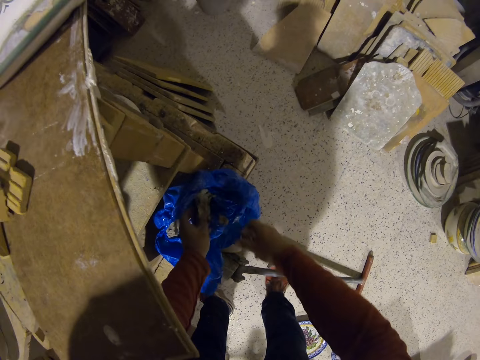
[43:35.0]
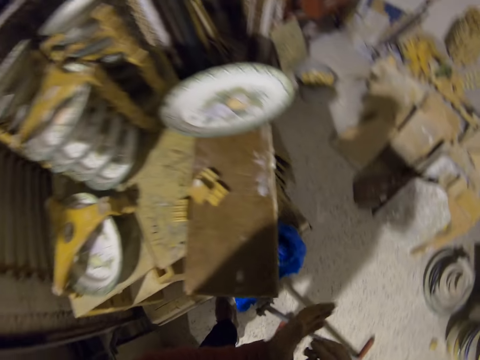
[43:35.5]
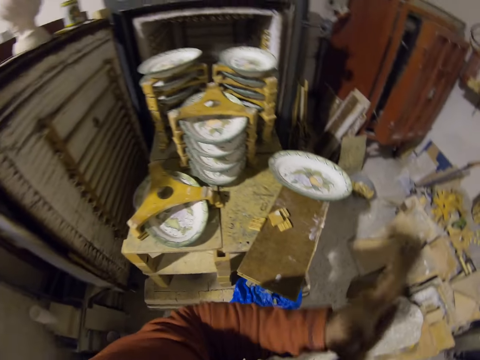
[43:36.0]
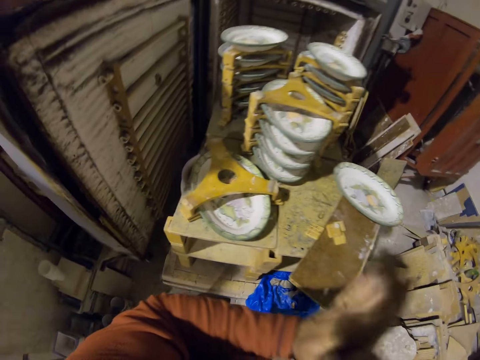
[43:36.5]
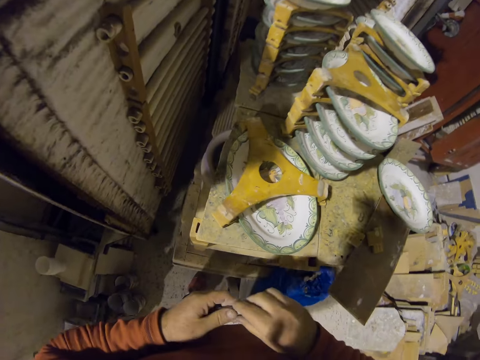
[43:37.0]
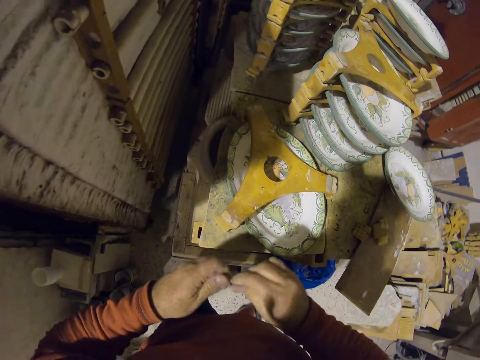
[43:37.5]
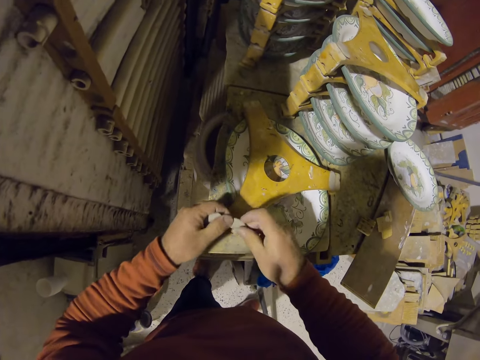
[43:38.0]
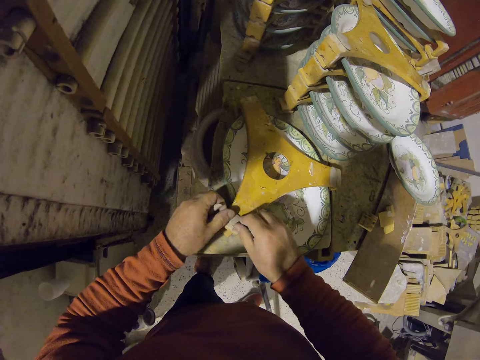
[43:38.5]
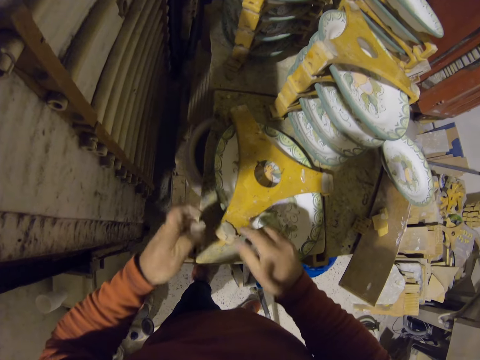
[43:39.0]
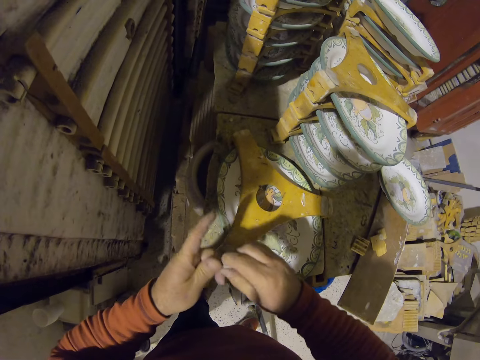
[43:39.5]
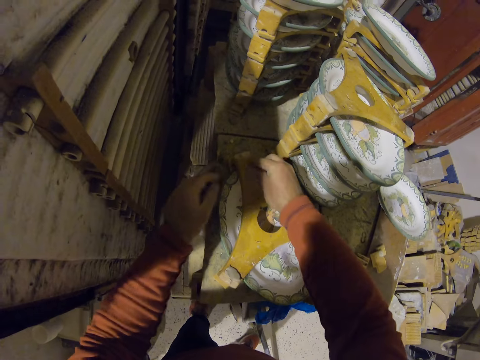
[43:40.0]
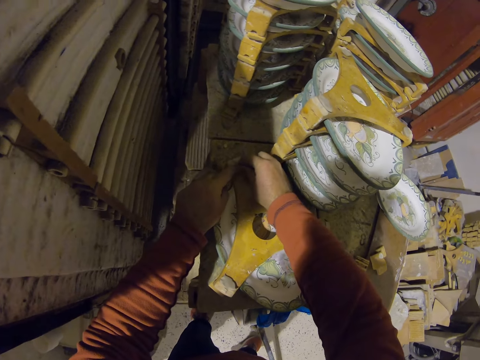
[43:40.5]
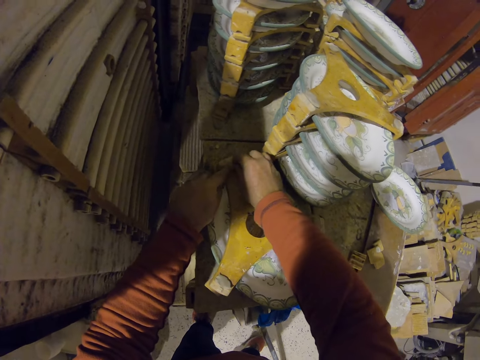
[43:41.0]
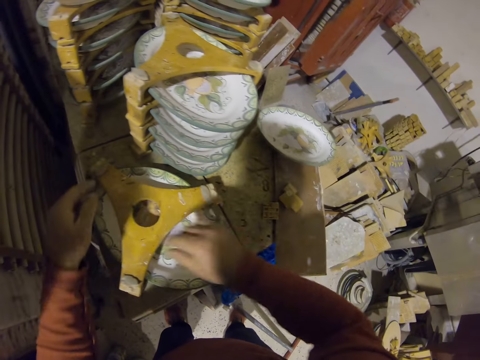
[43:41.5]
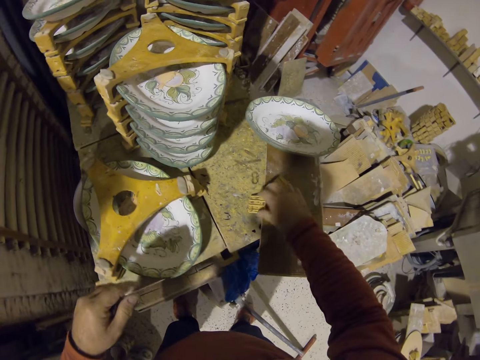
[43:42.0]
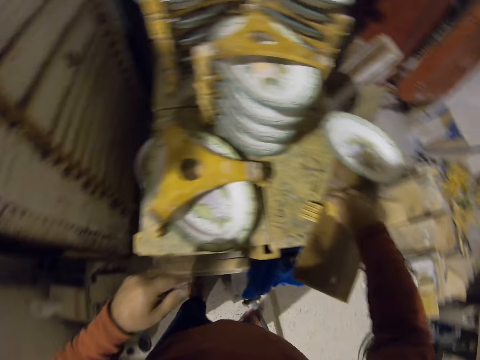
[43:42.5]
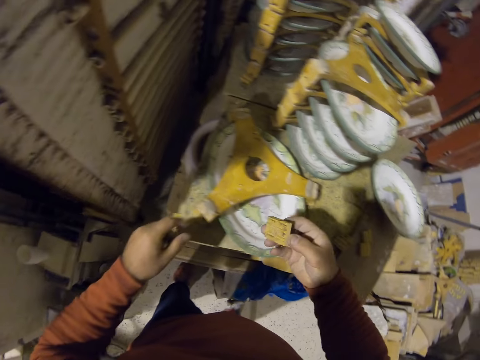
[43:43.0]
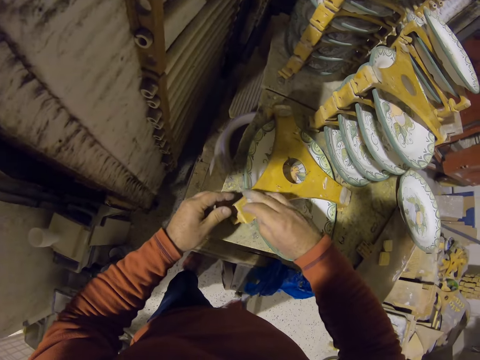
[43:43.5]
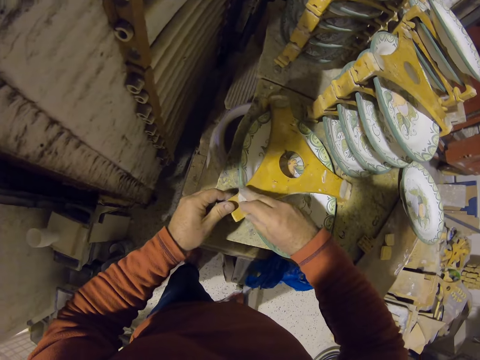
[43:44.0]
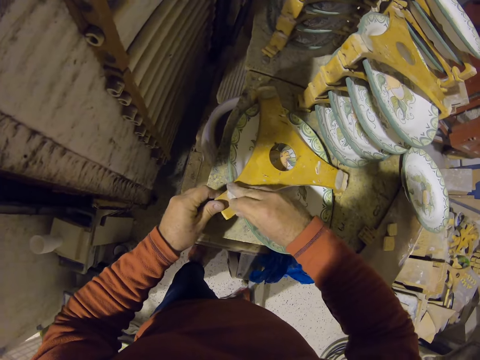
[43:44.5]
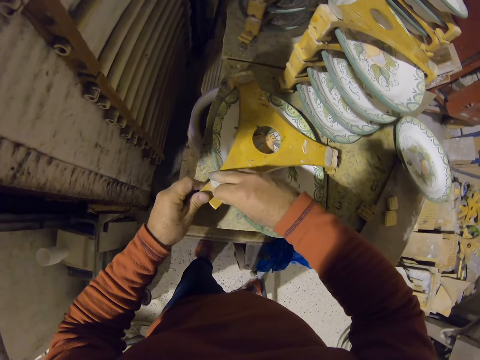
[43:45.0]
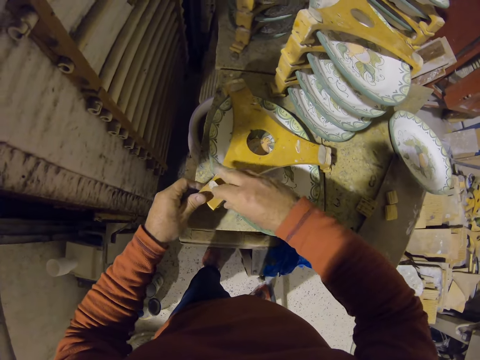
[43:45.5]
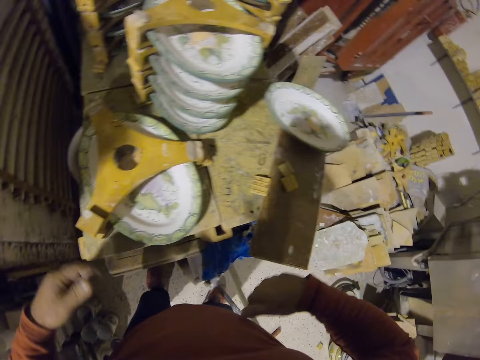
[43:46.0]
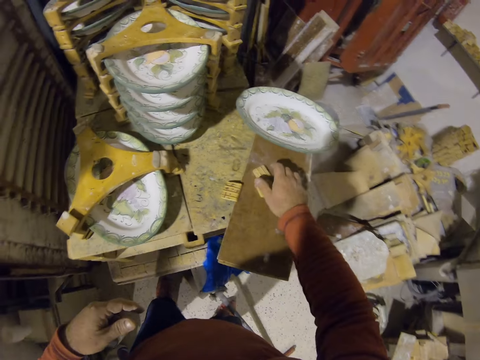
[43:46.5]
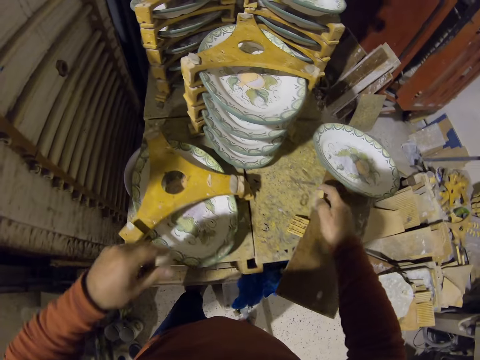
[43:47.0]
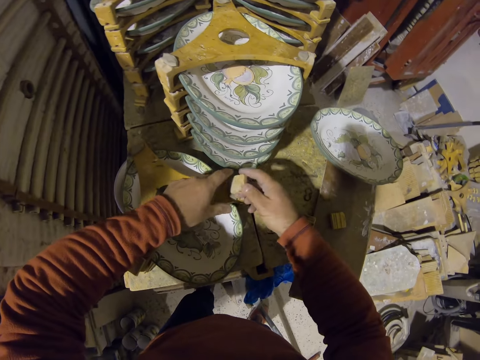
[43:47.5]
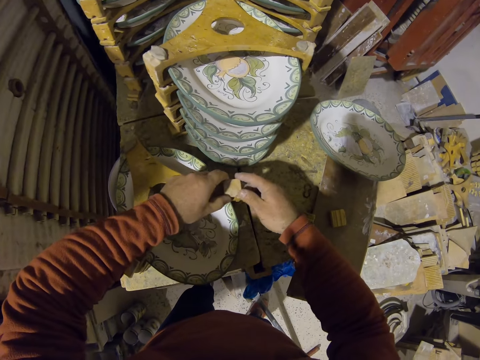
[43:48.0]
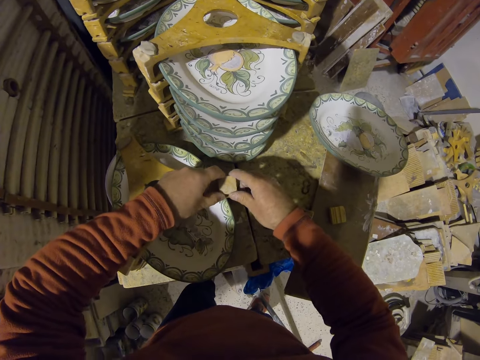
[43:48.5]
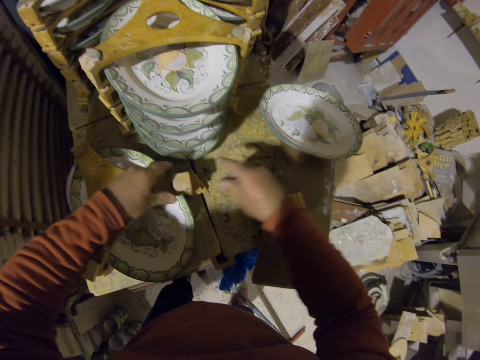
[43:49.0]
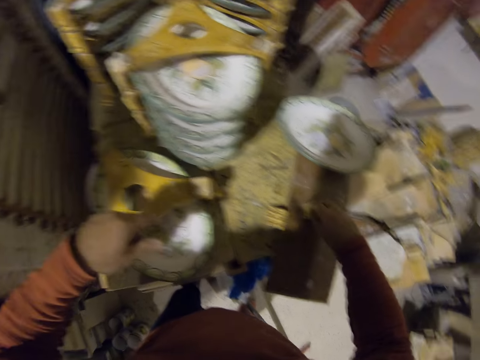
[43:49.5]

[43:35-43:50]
The camera wearer rolls clay on the hand. They apply rubber gum on wood and put the clay on something. They put something on the wood. They stick wood on the rubber gum.

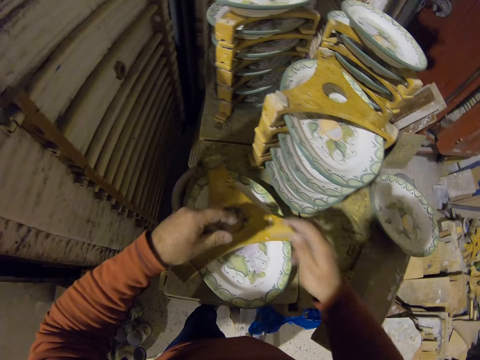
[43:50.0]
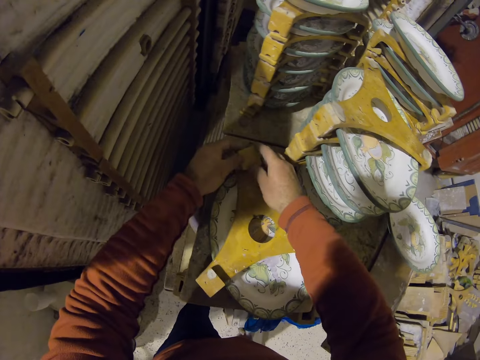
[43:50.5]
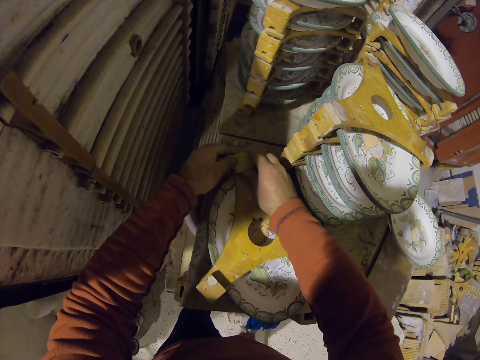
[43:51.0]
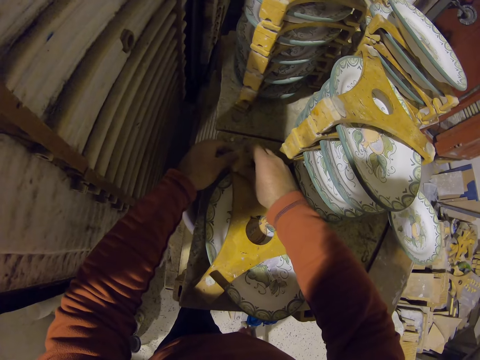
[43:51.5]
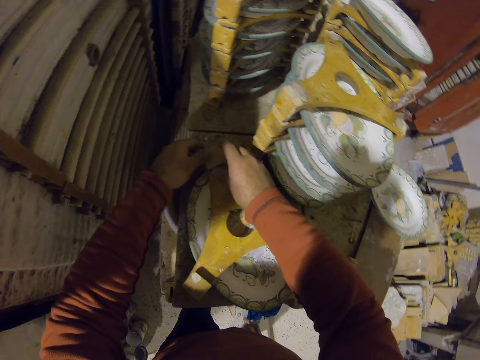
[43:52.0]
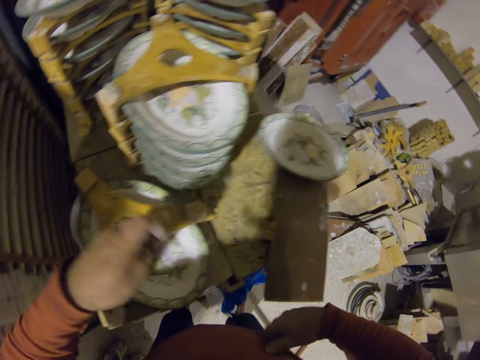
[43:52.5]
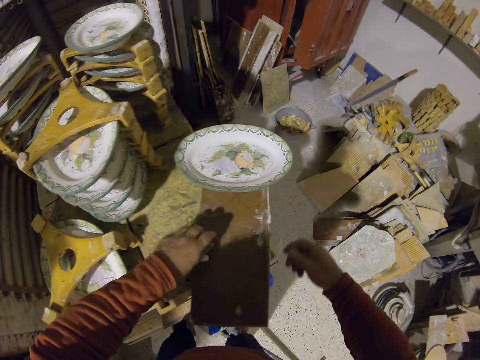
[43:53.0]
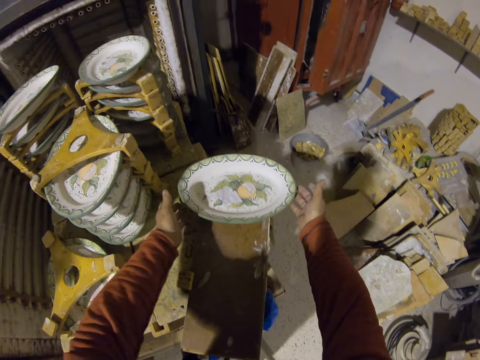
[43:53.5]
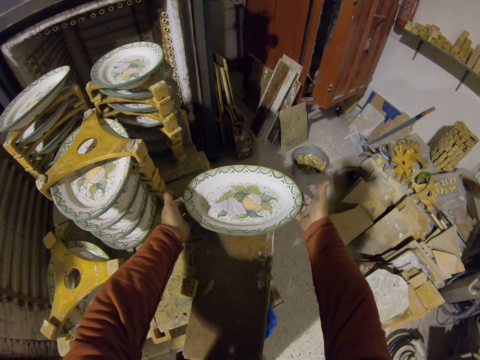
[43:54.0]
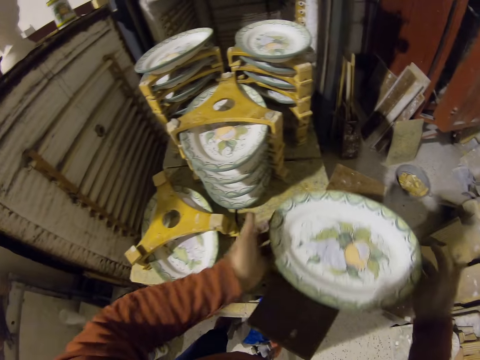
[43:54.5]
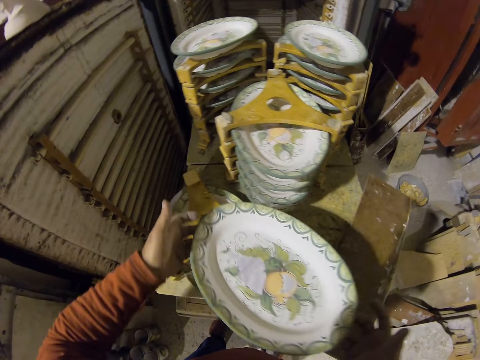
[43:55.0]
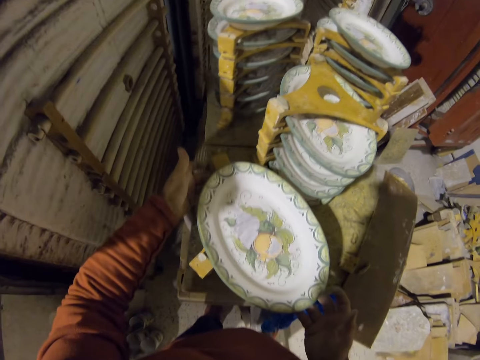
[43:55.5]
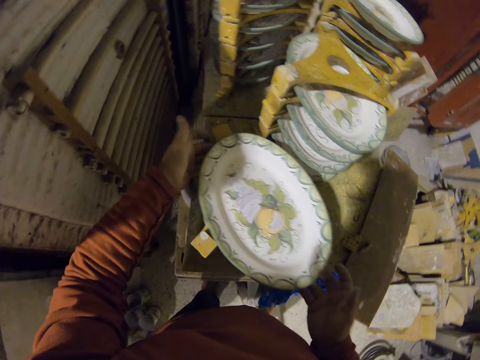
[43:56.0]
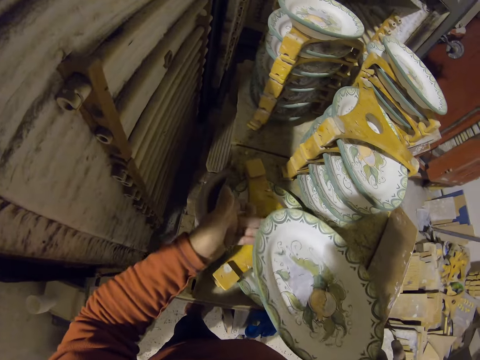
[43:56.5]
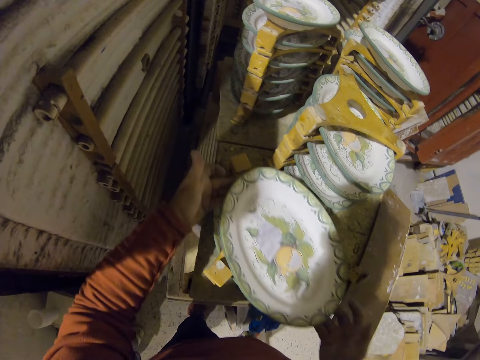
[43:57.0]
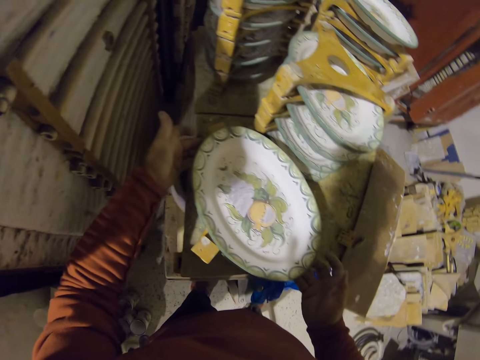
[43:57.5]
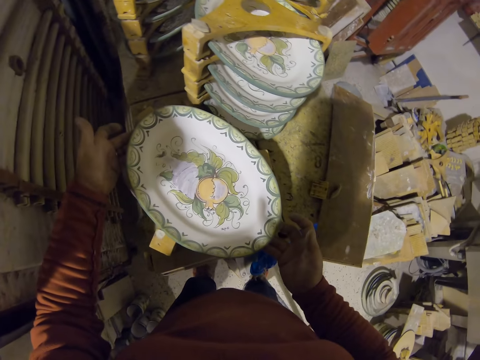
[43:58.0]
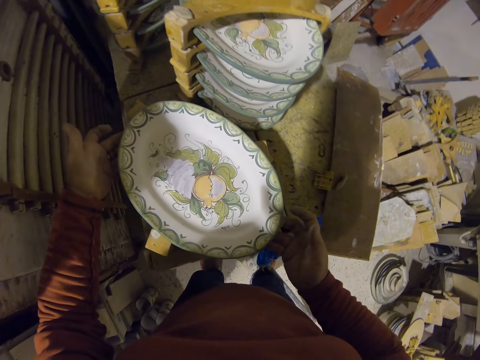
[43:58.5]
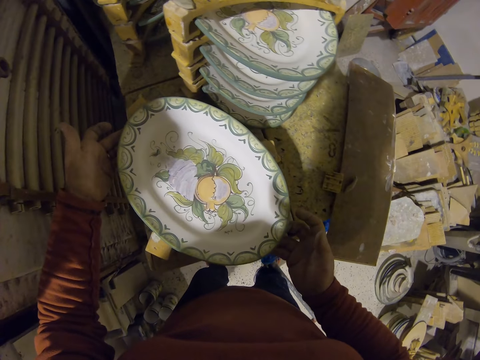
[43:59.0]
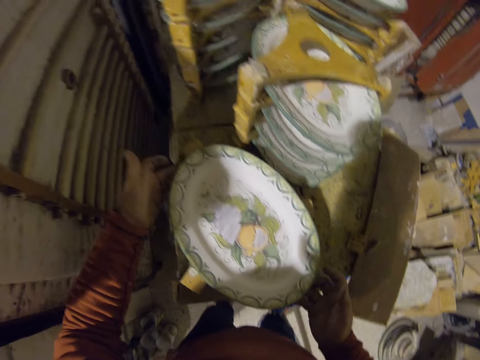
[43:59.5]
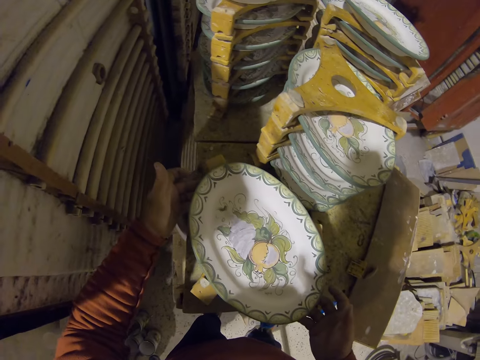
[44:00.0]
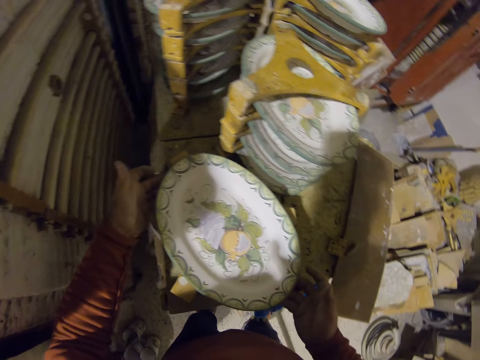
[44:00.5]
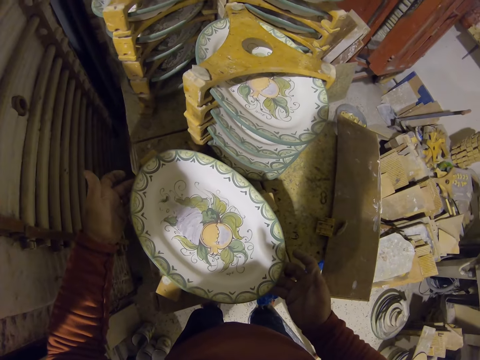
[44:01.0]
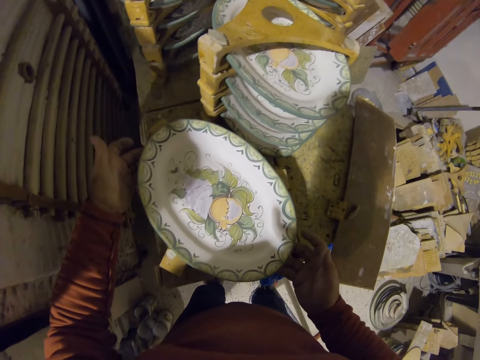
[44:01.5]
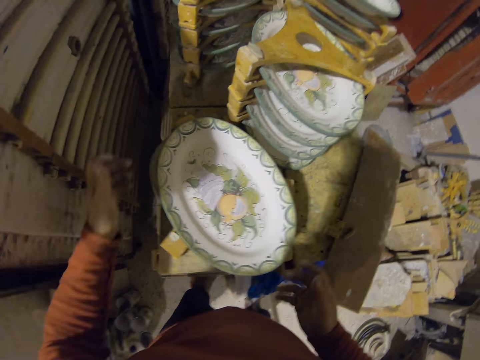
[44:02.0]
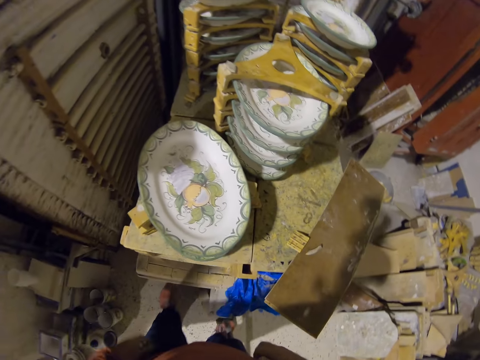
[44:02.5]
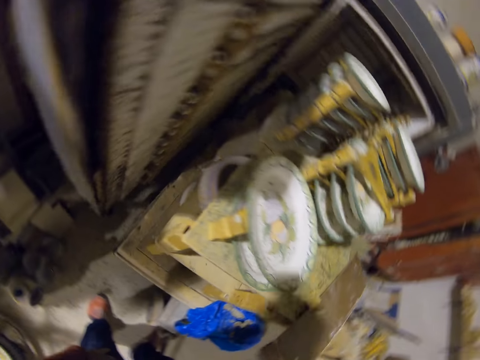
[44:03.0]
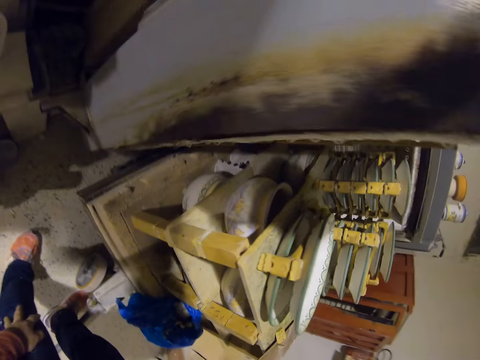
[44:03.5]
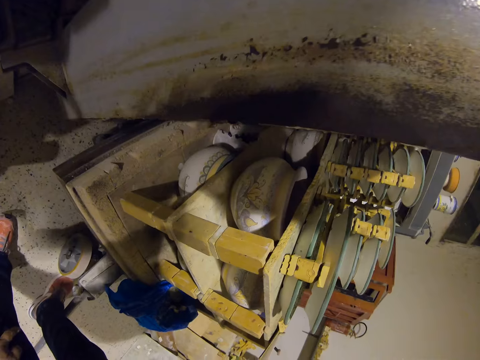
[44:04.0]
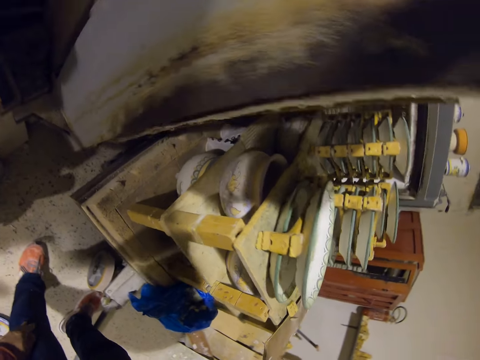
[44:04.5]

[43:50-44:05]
The camera wearer picks up a tray. They place a plate on a stand. They put the tray on something.
